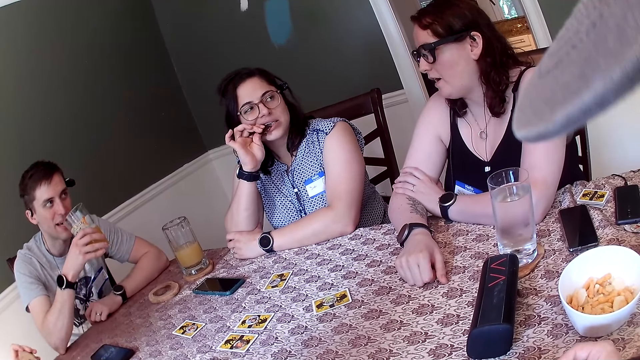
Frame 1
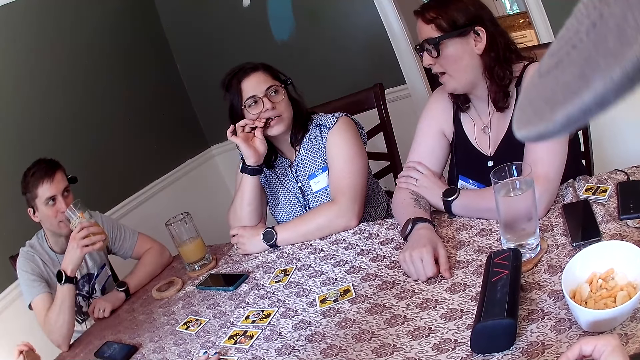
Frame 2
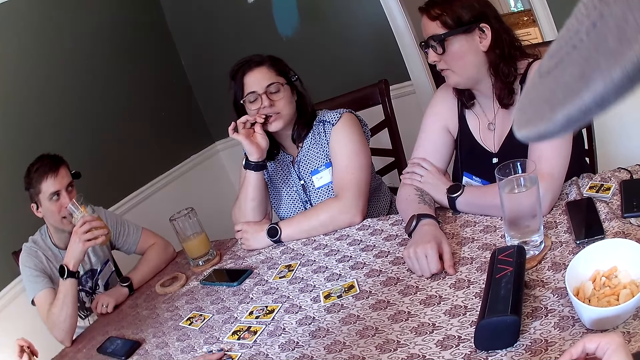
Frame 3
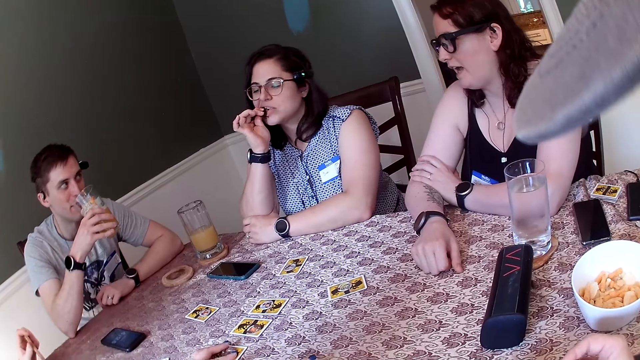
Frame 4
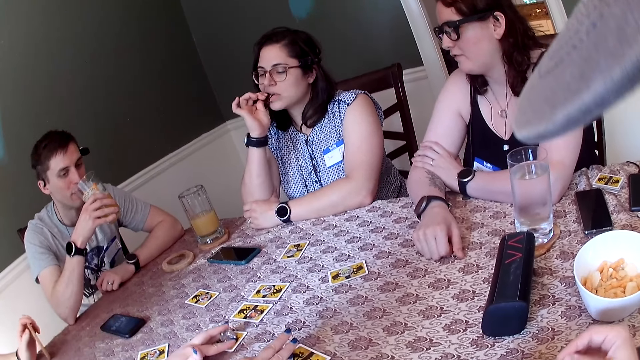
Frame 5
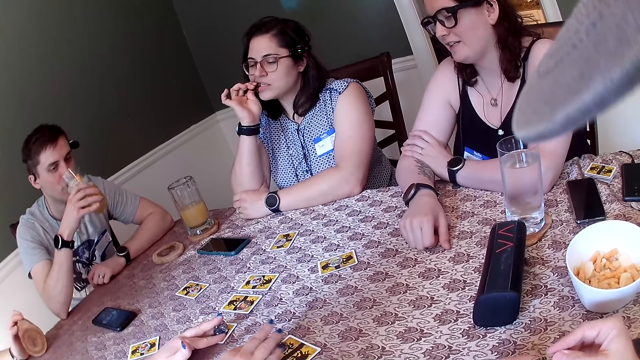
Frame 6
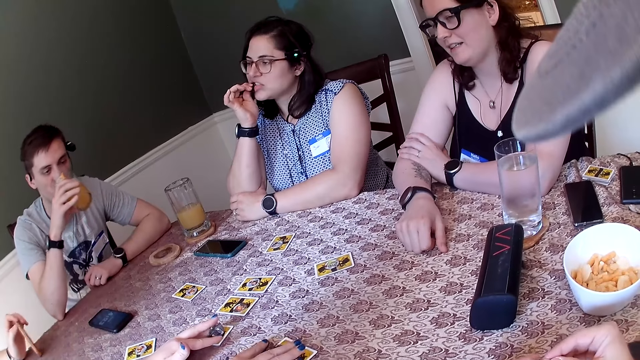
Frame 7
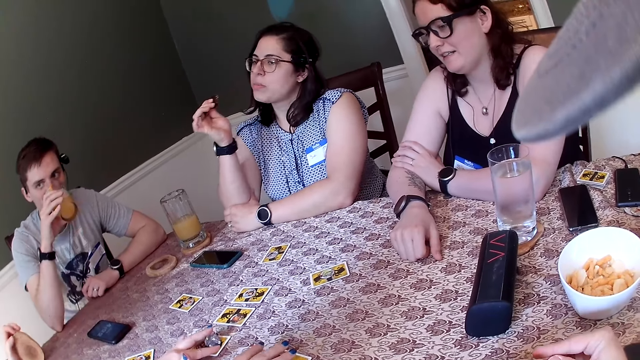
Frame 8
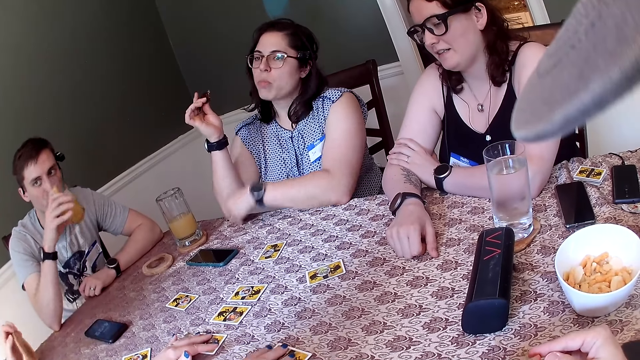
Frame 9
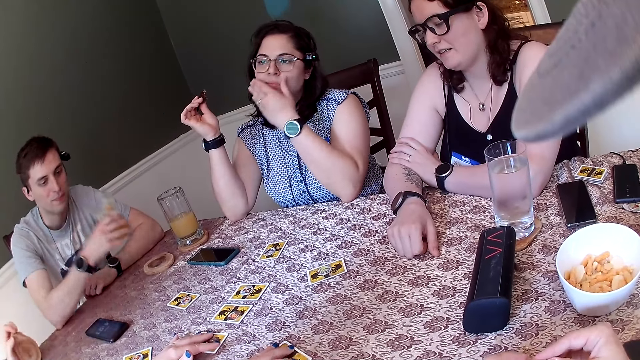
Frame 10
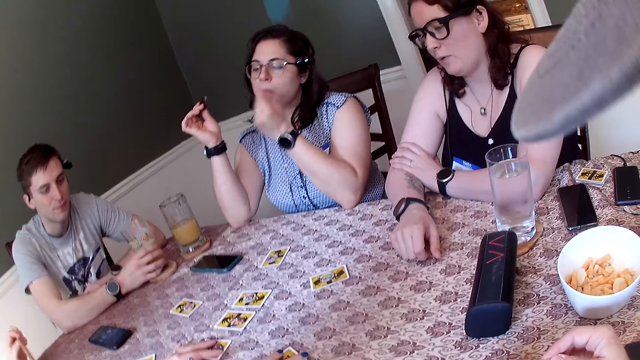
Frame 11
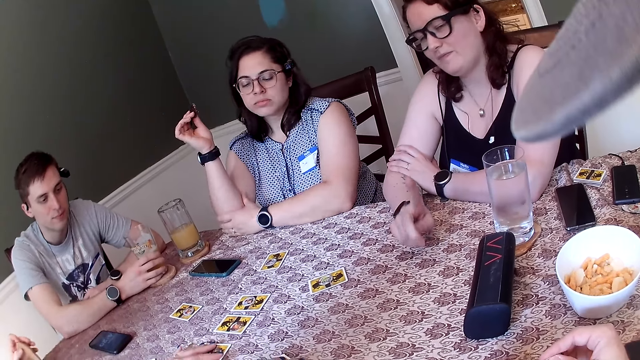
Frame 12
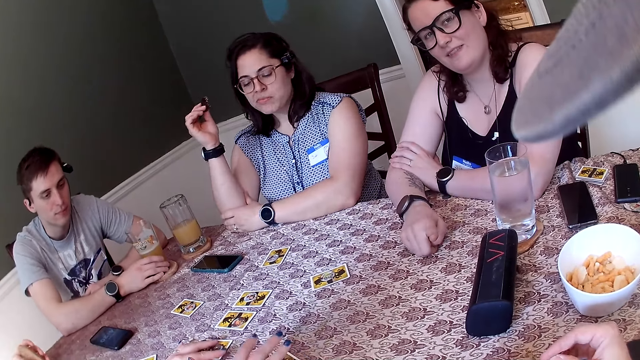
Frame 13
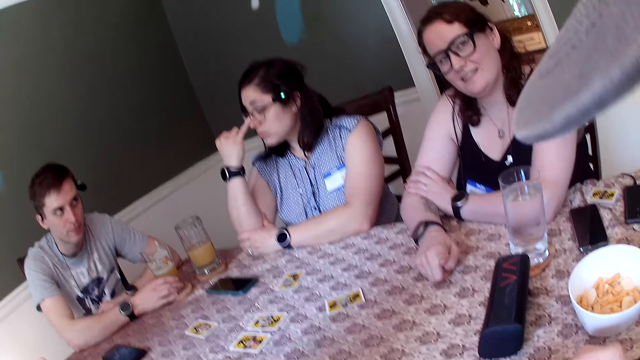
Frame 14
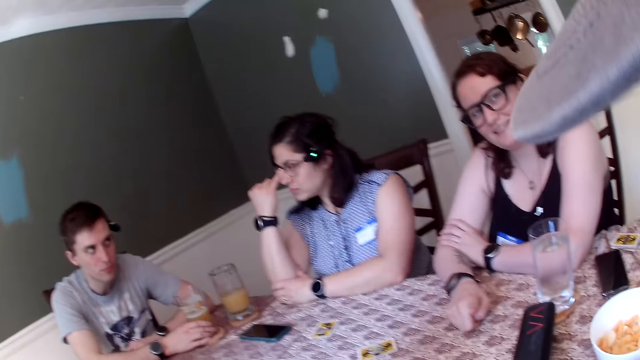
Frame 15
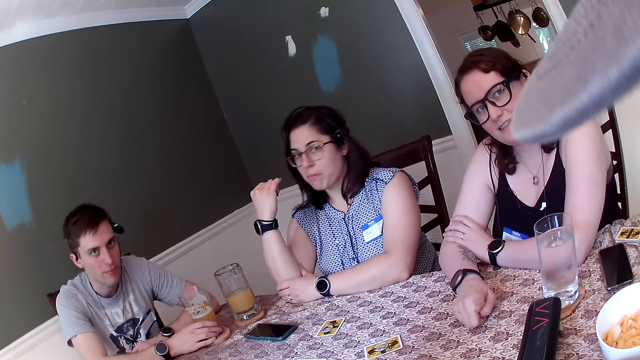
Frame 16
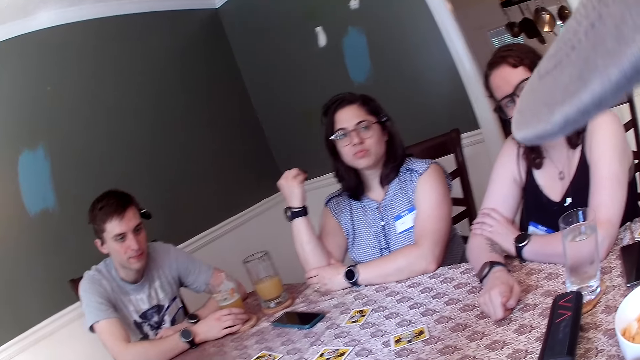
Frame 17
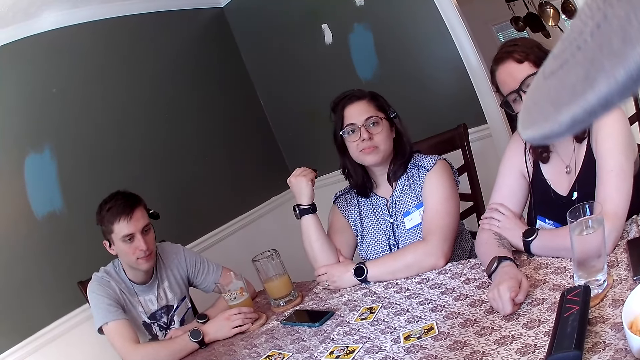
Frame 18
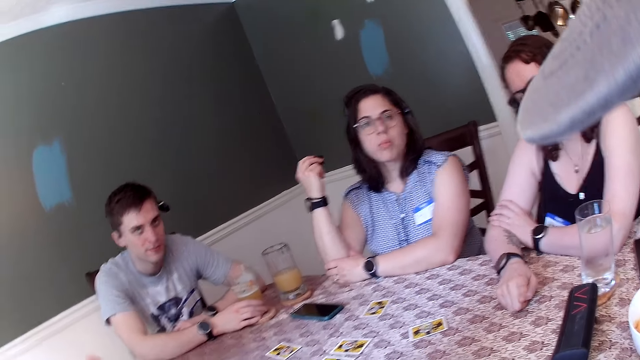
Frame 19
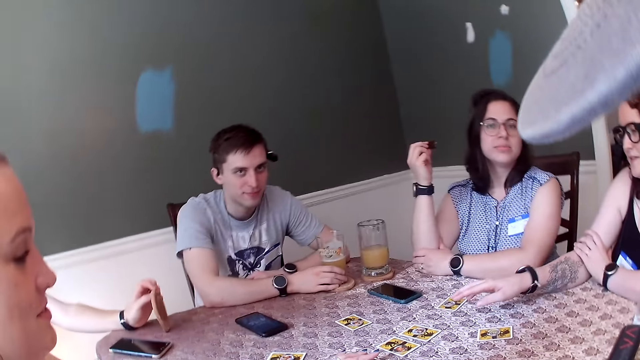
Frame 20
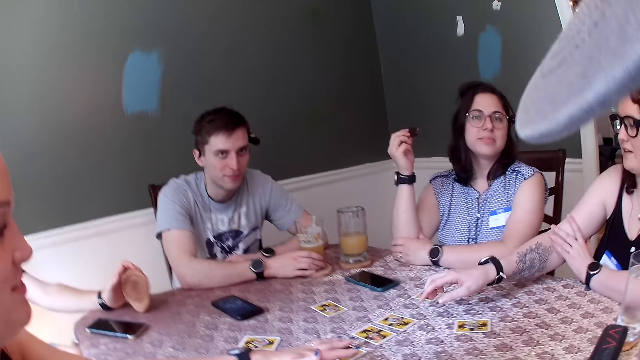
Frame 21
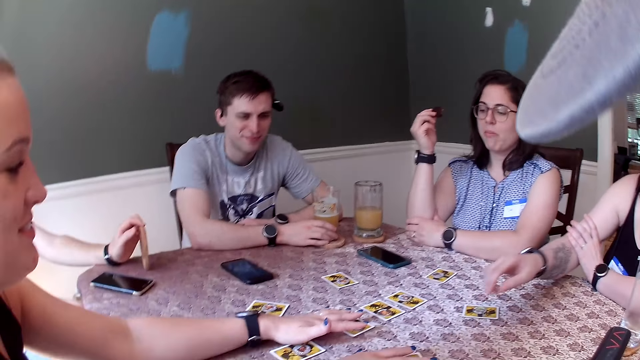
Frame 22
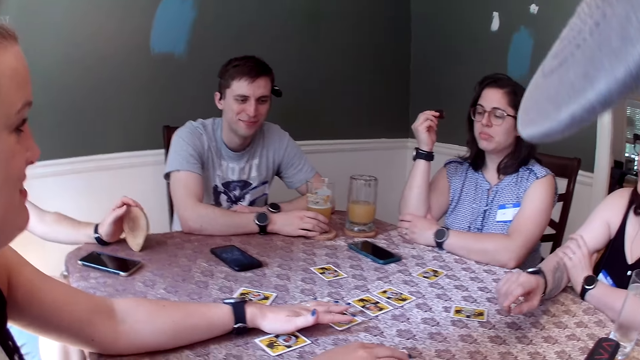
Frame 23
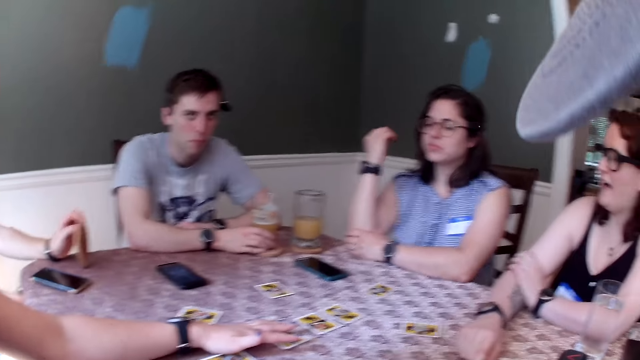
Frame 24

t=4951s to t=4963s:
A woman eats a snack. The camera wearer converses with the women and the men. A man drinks juice from a glass cup in his right hand. The camera wearer converses with the women and the men.

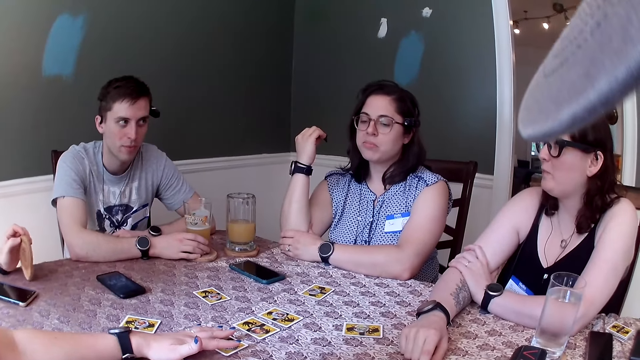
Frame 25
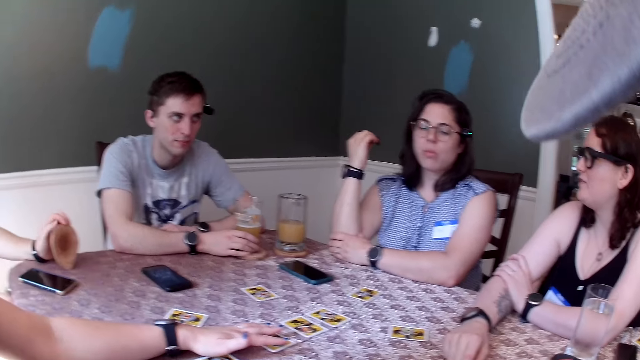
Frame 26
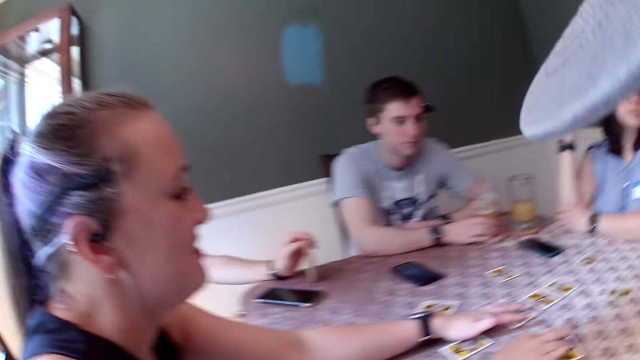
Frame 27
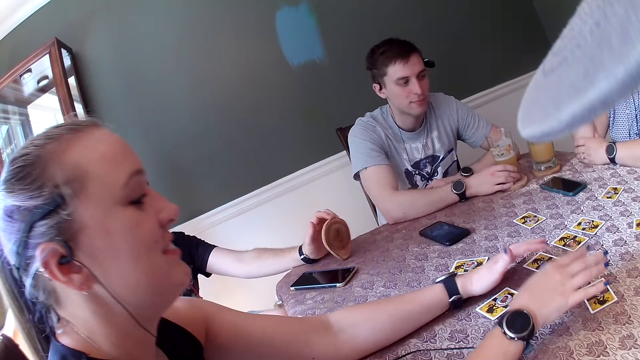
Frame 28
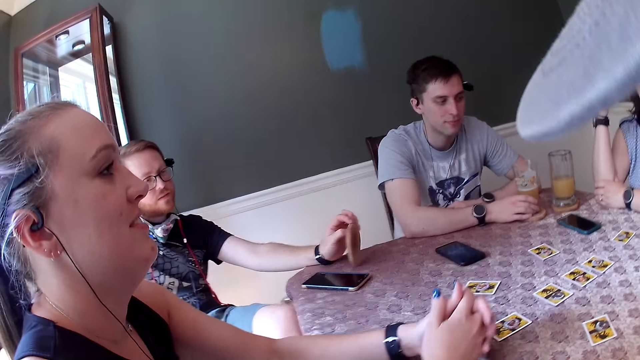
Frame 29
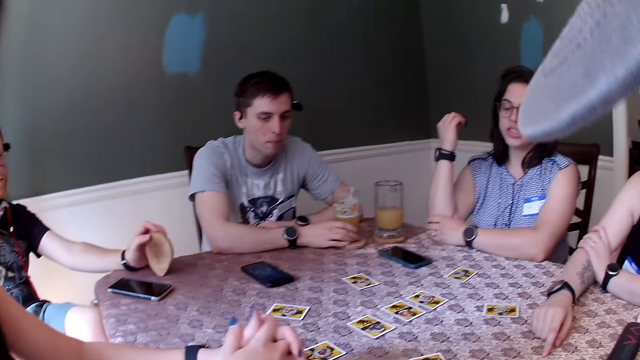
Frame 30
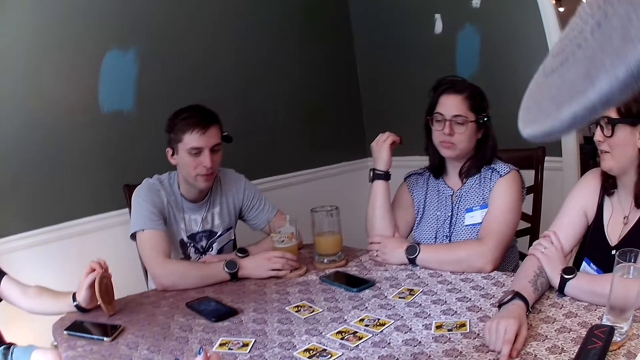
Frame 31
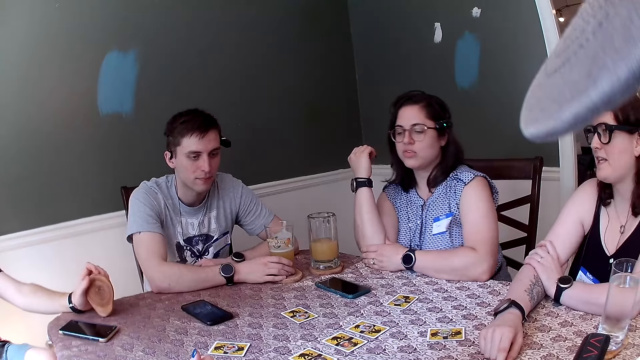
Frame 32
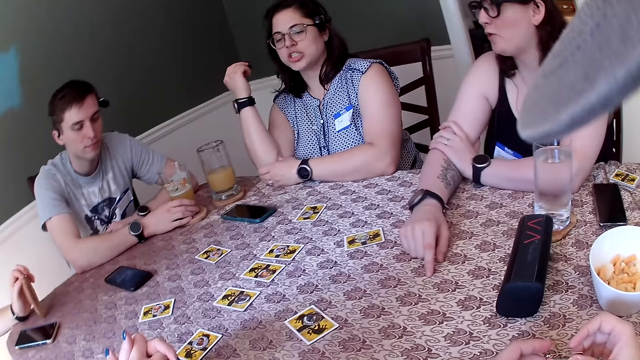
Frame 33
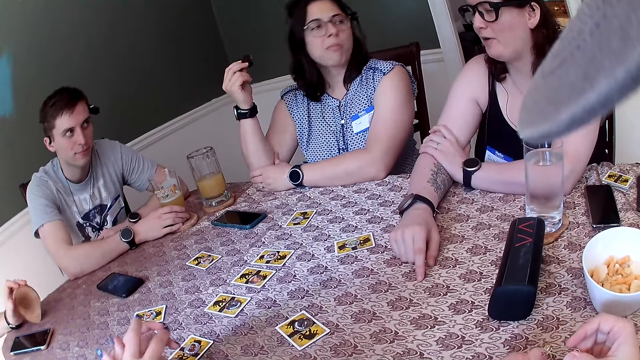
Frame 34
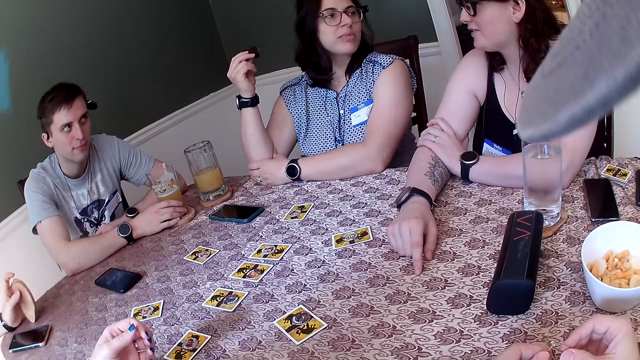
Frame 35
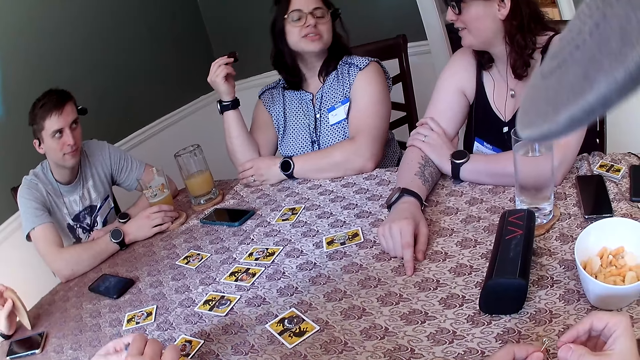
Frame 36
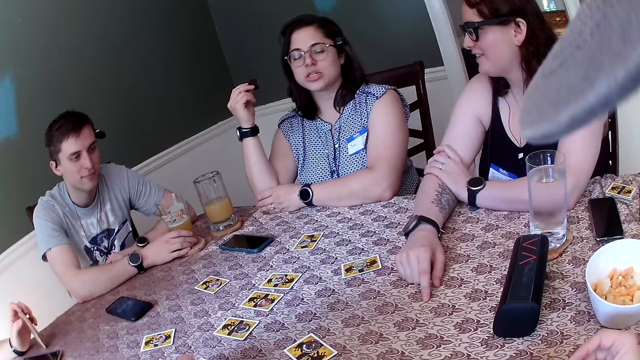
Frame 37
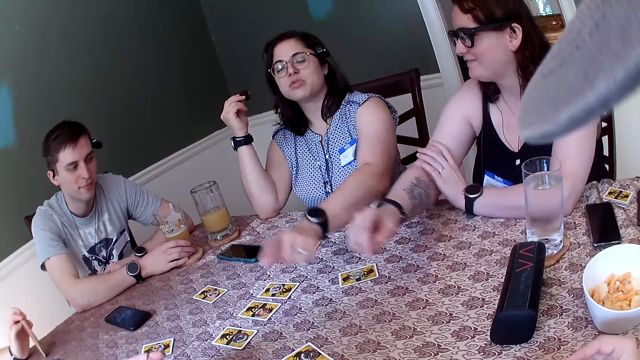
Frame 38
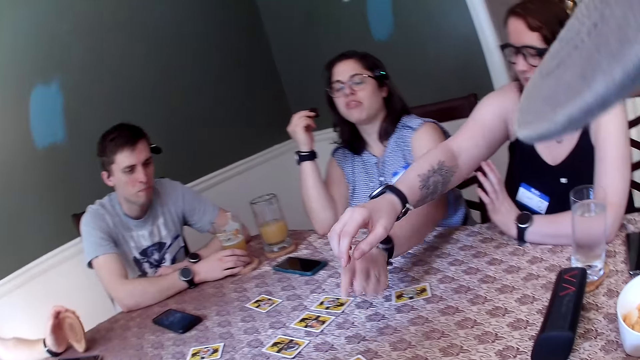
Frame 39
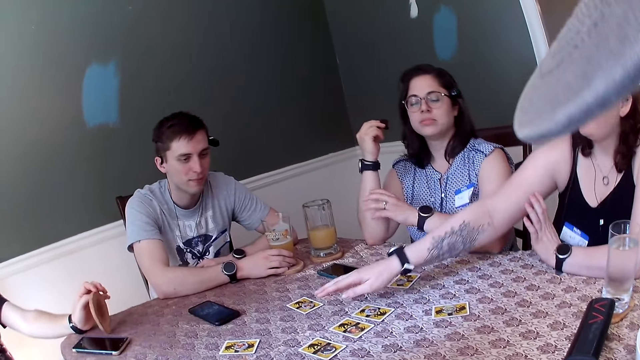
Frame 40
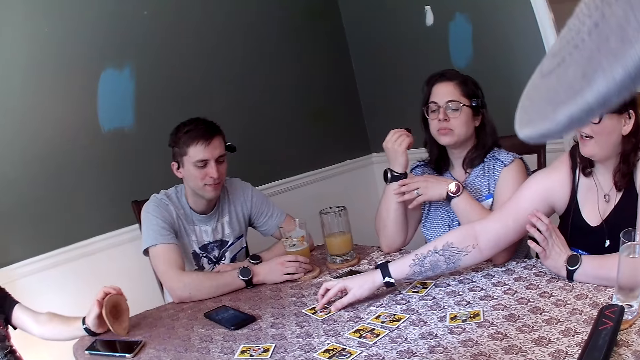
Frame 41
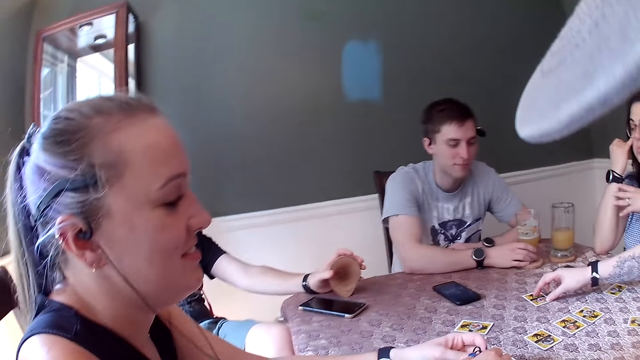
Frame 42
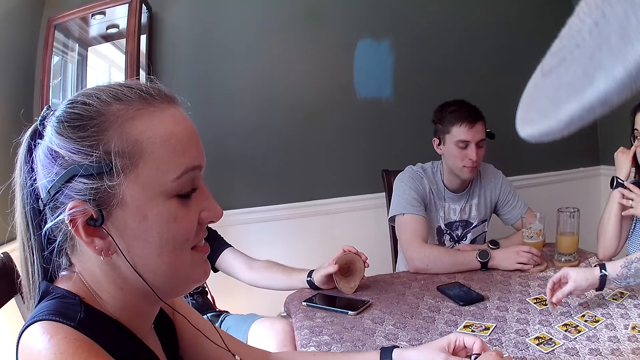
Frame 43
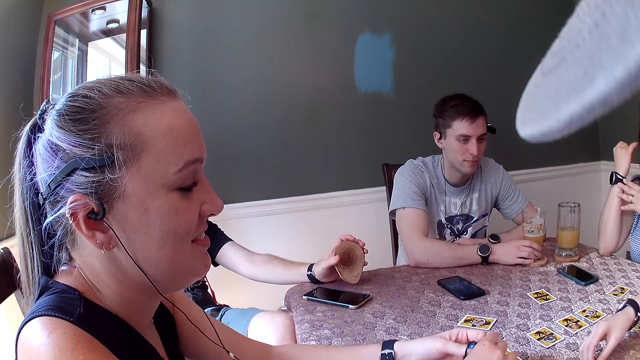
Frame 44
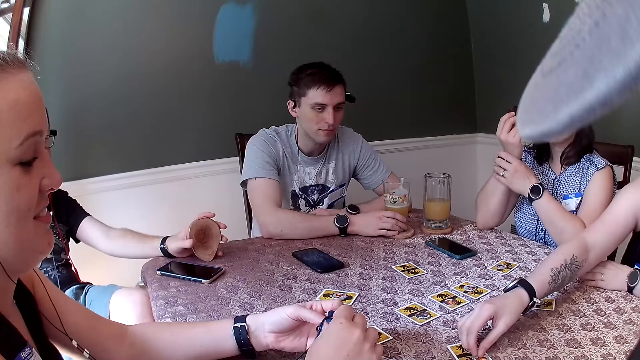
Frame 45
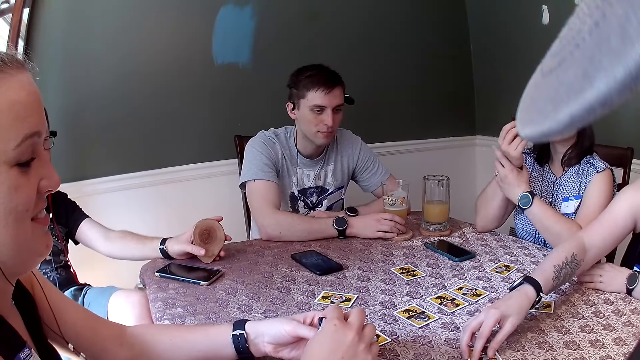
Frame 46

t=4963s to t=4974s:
A woman touches cards on the table with her right hand. The woman moves a token on the table.
